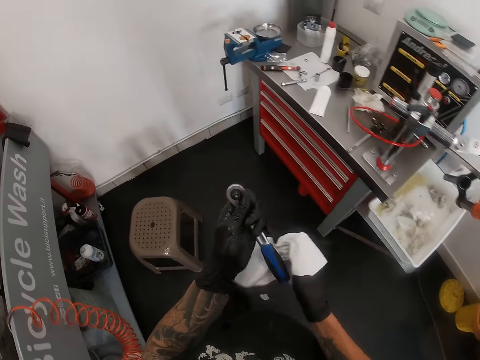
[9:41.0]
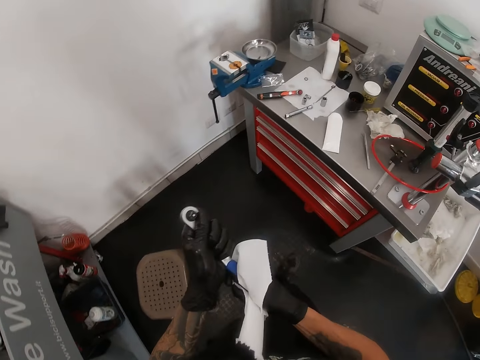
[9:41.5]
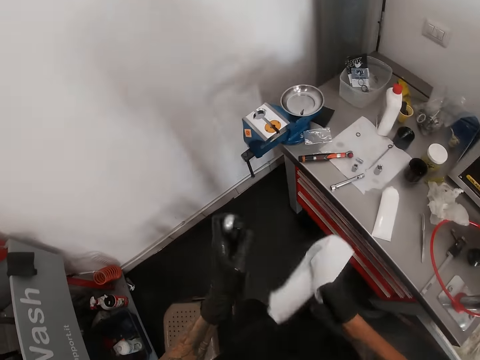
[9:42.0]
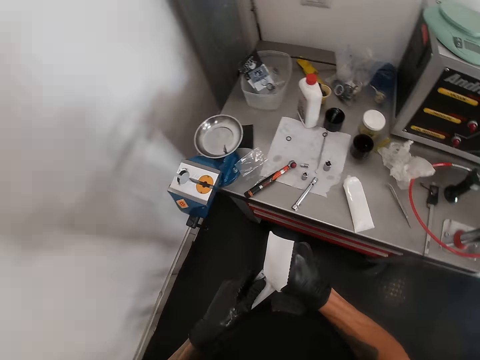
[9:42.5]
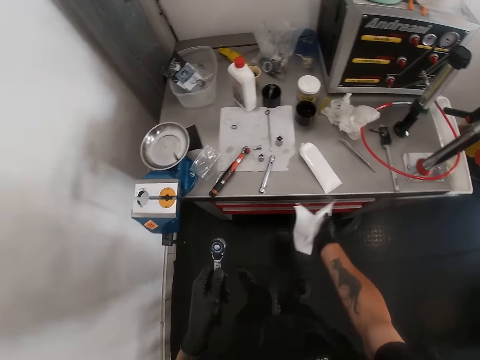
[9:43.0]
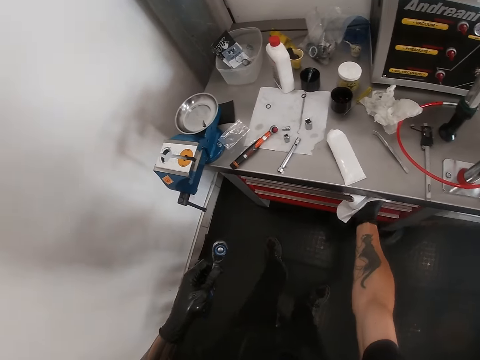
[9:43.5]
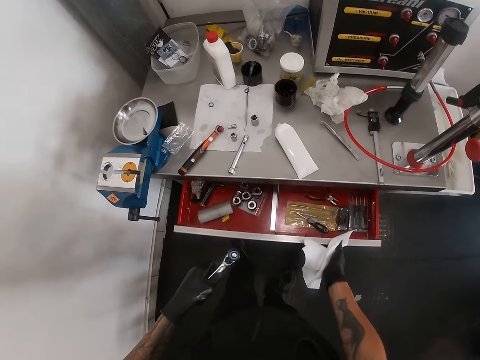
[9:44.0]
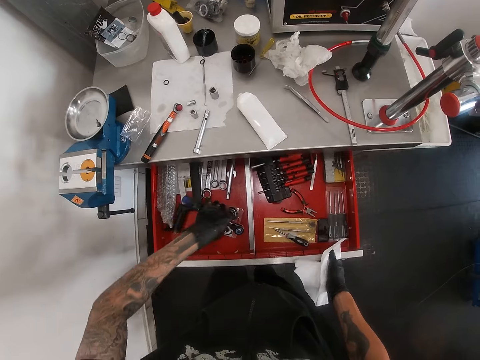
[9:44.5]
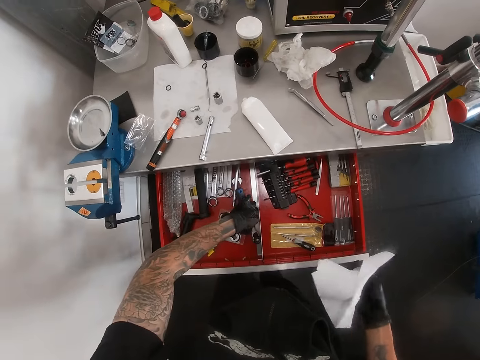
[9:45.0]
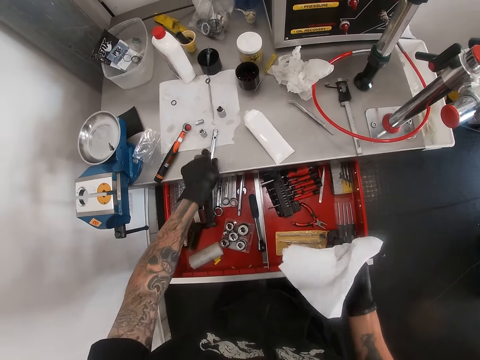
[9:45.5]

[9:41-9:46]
The camera wearer picks the torque wrench from the tissue paper in his right hand with his left hand. He opens a drawer with his right hand. He places the torque wrench in the drawer with his left hand. He picks an allen key from the workbench with his left hand.

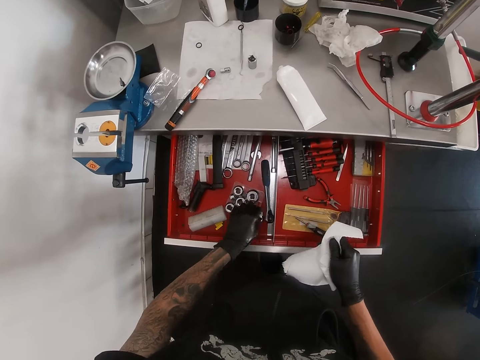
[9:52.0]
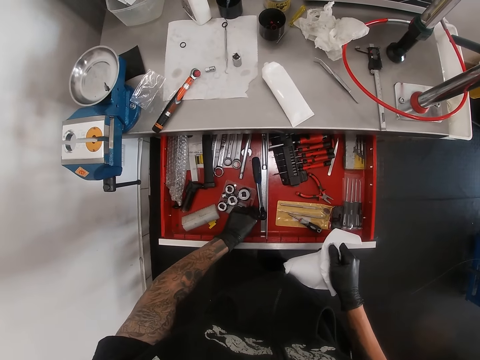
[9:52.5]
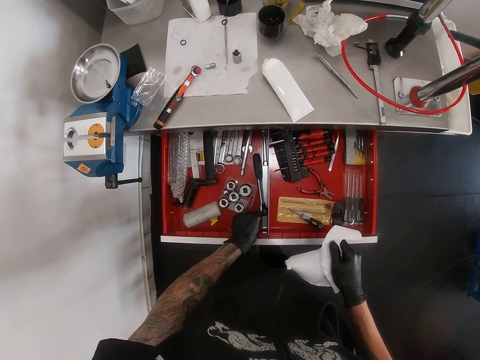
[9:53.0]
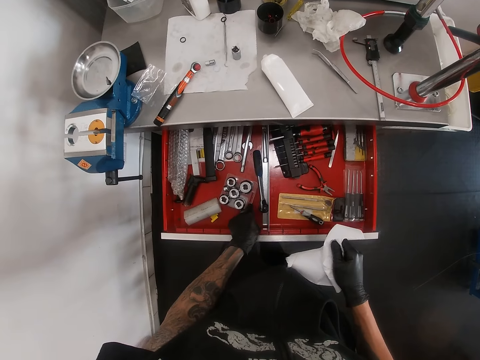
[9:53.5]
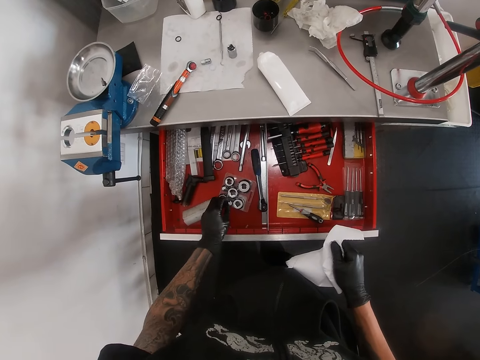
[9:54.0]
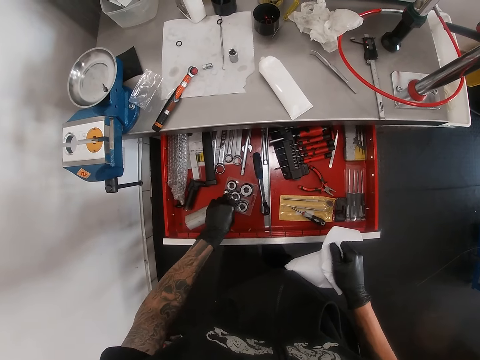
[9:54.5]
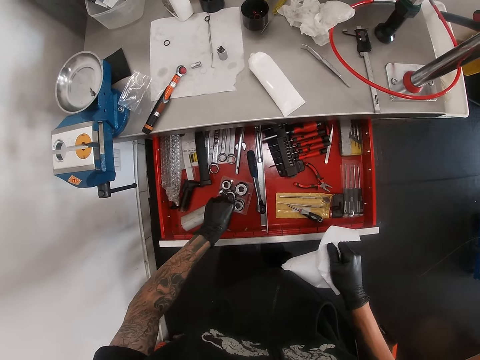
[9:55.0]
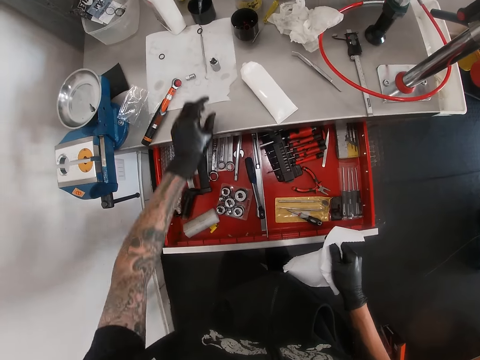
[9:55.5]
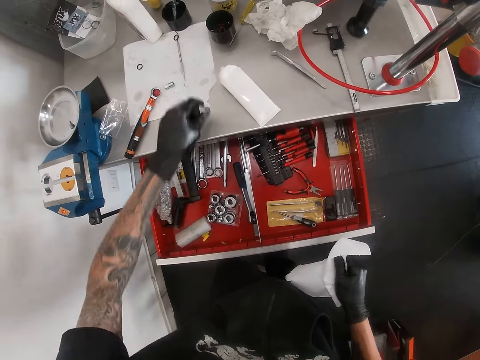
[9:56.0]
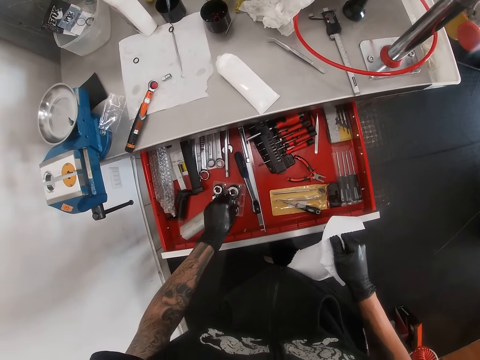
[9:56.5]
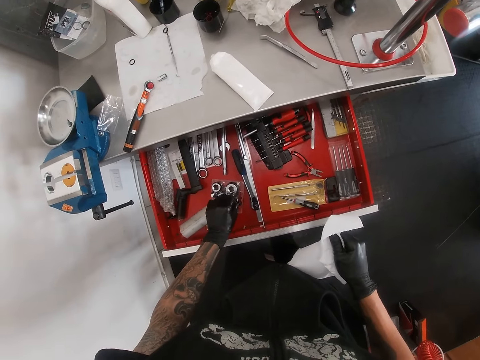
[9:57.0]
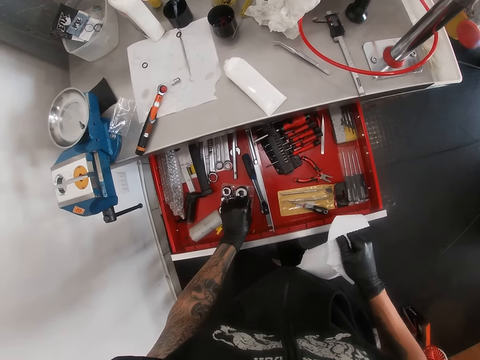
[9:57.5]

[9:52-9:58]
The camera wearer picks the socket from the drawer with his left hand. He places the socket in a socket pack with his left hand. He picks the socket from the workbench with his left hand. He places the socket in the socket pack with his left hand.

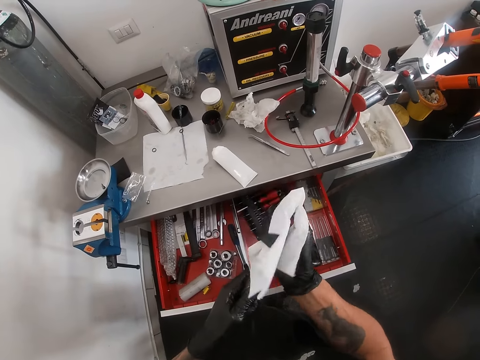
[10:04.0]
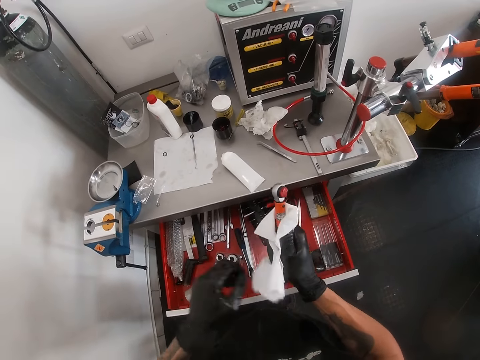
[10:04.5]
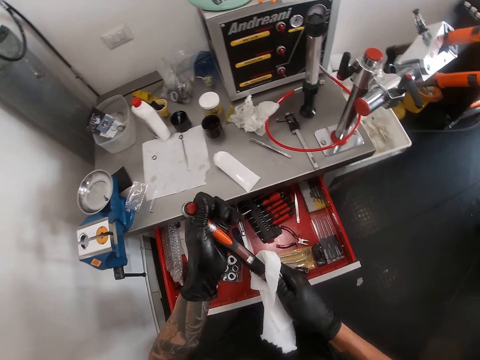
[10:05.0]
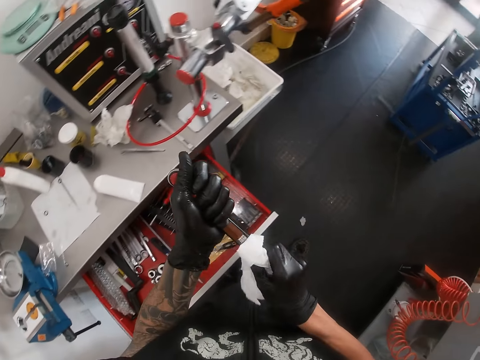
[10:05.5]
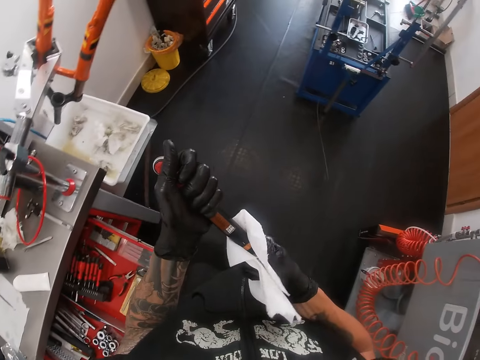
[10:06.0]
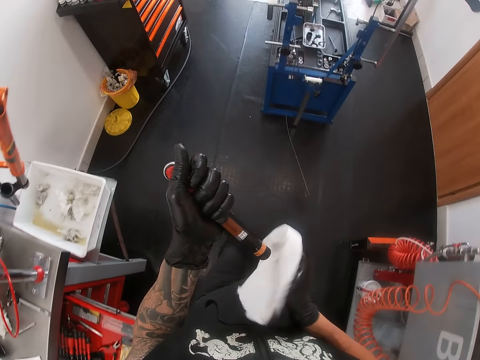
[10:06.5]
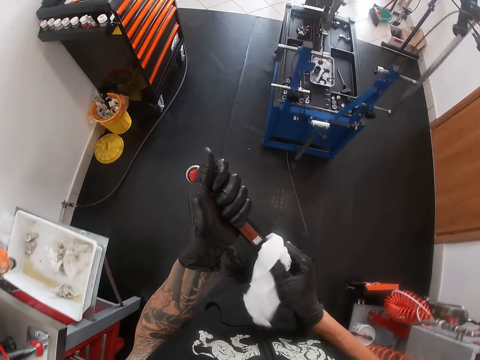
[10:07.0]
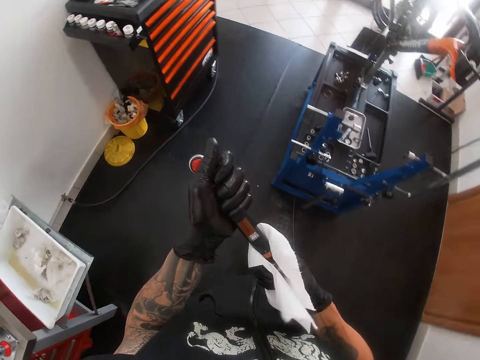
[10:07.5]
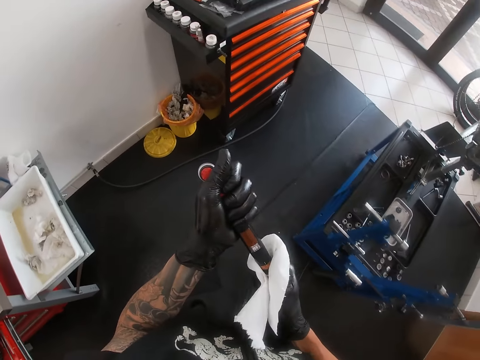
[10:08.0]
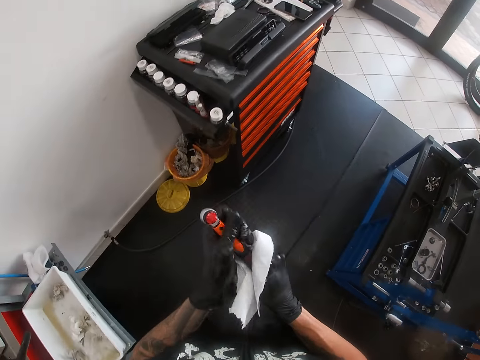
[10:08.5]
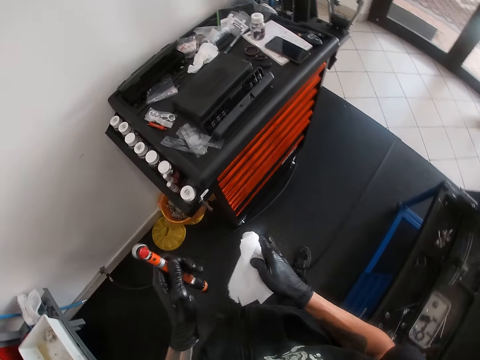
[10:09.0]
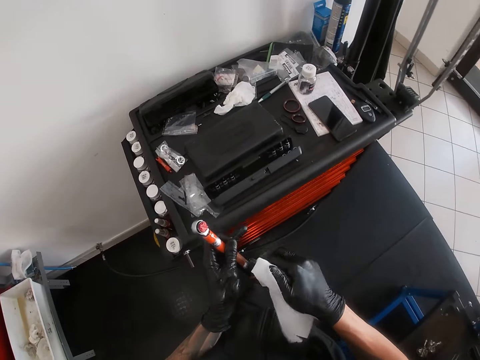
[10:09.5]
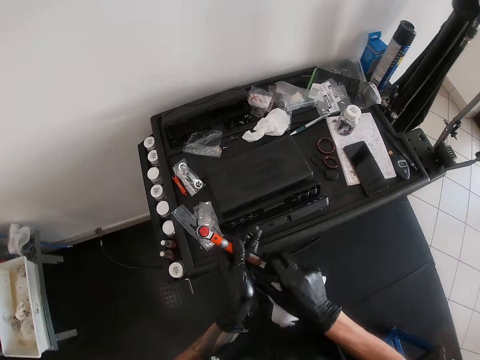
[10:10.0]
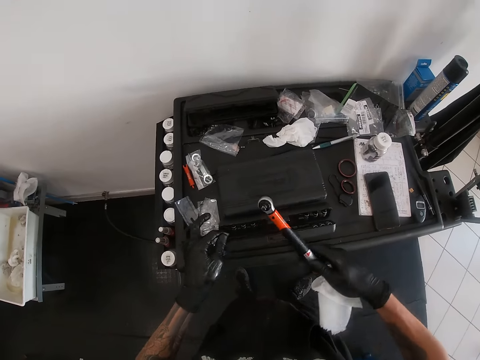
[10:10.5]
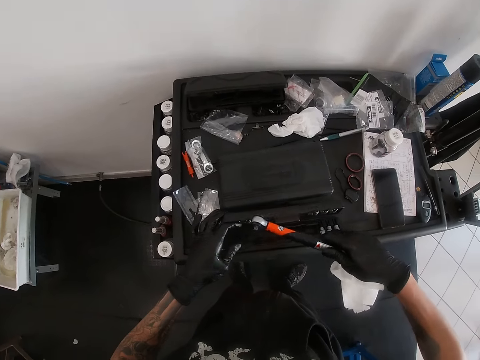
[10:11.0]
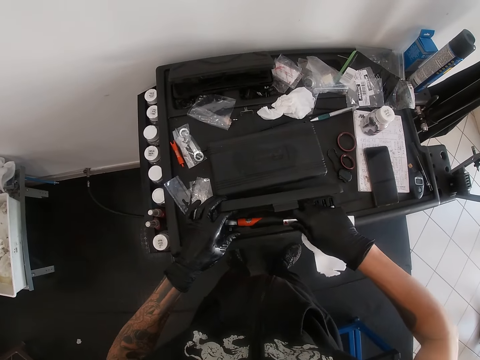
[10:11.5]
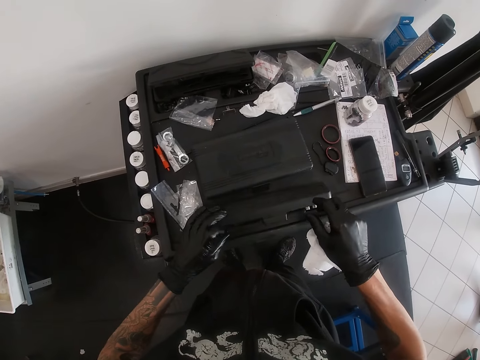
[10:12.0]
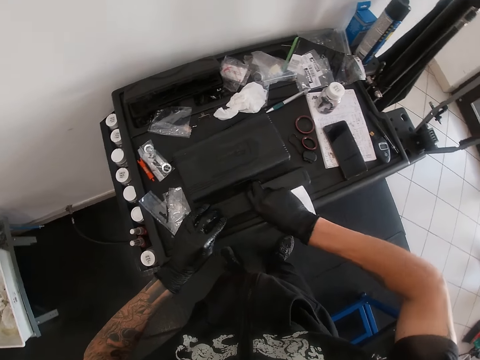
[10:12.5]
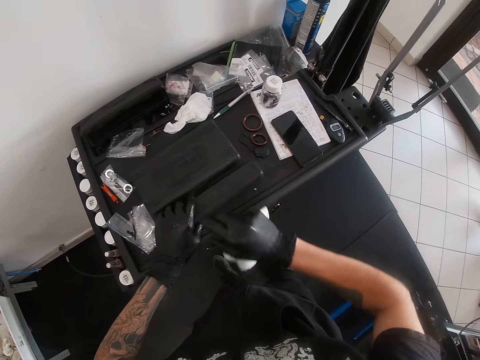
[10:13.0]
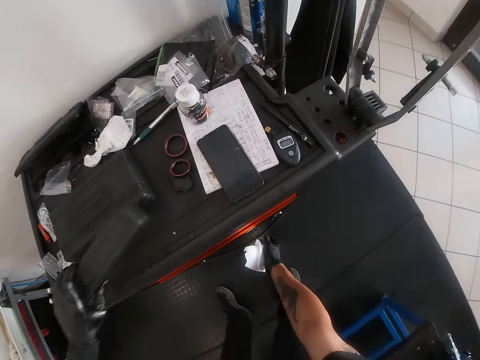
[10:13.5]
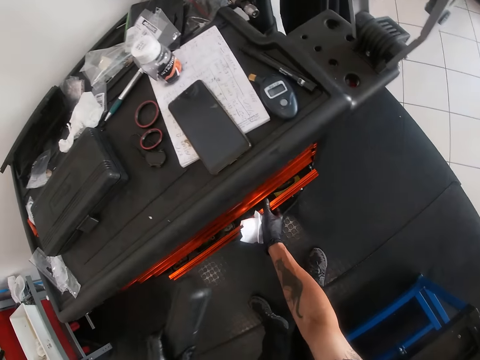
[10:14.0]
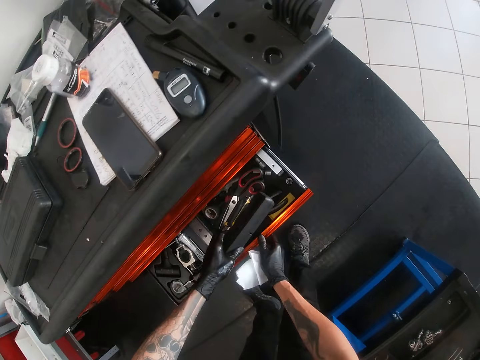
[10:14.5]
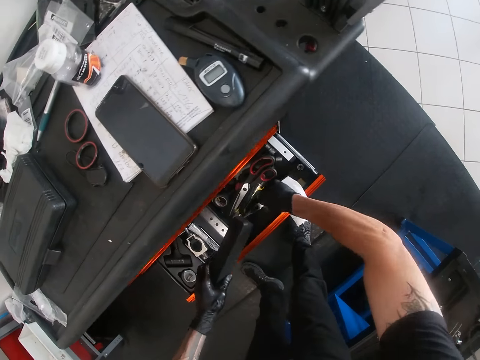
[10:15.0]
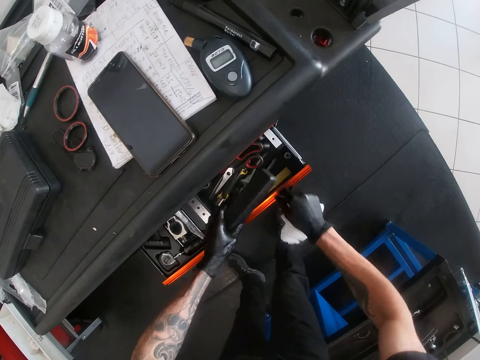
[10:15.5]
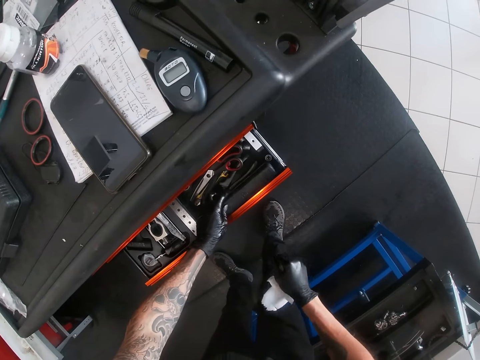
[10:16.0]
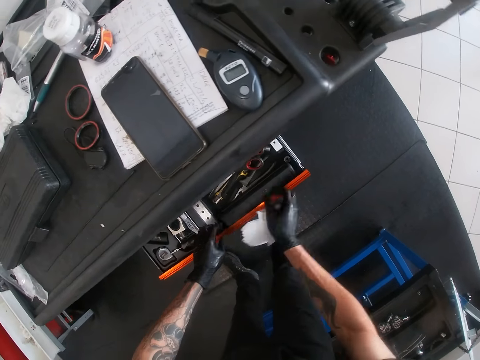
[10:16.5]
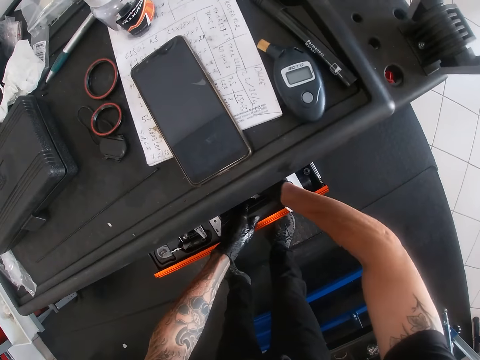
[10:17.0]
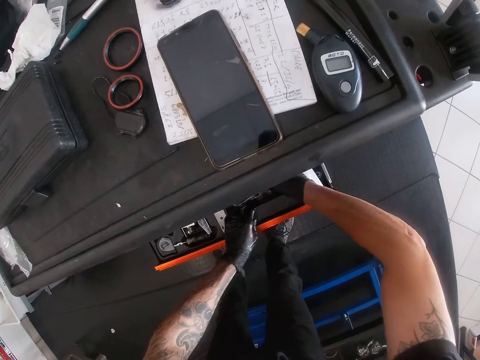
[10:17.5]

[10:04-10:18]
The camera wearer walks to a workbench. He passes the torque wrench from his left hand to his right hand. He holds the torque wrench set with his left hand. He places the torque wrench in the torque wrench set with his right hand. He closes the torque wrench set with both hands. He picks the torque wrench set from the workbench with his left hand. He opens a drawer with his right hand. He moves a plier in the drawer with his right hand. He places the torque wrench set in the drawer with his left hand. He adjusts the torque wrench set in the drawer with both hands.

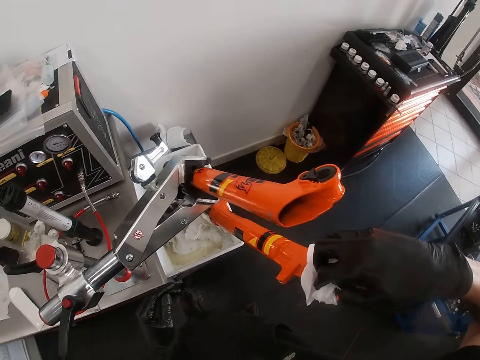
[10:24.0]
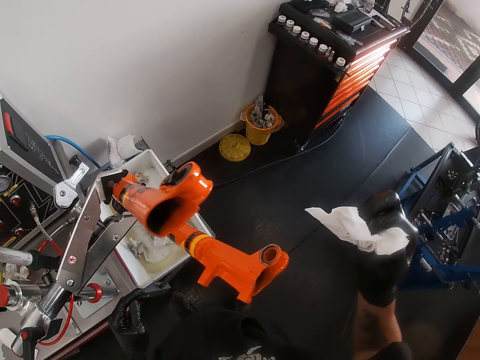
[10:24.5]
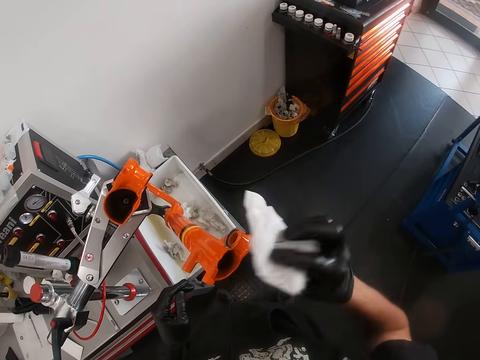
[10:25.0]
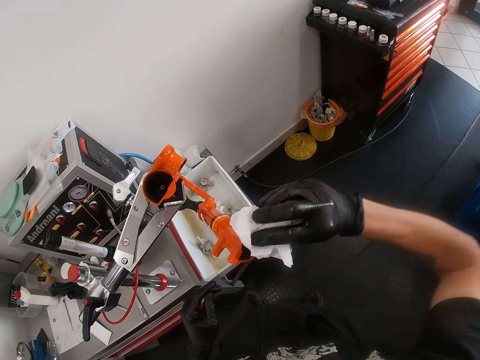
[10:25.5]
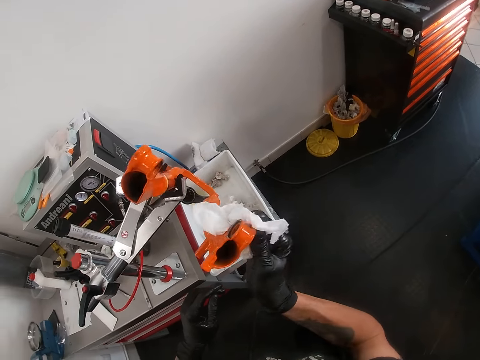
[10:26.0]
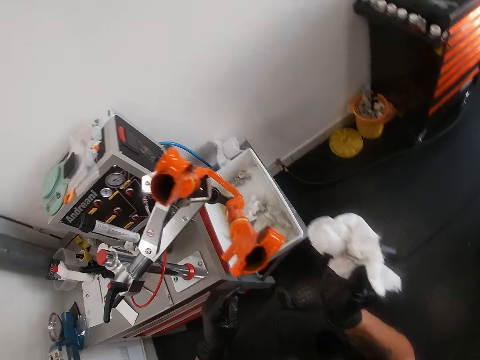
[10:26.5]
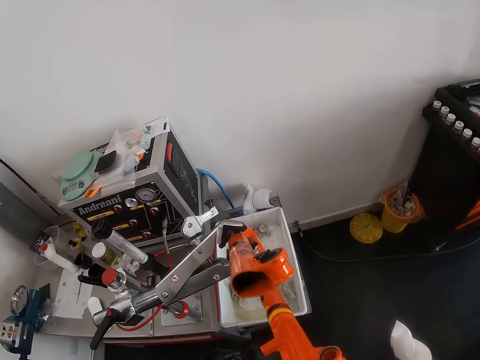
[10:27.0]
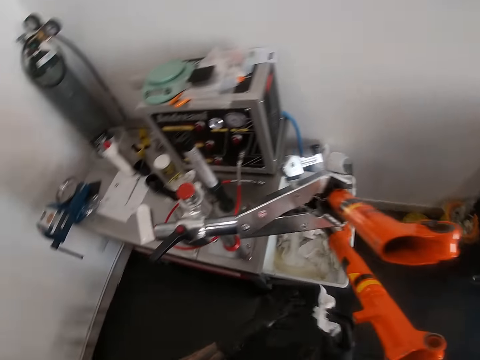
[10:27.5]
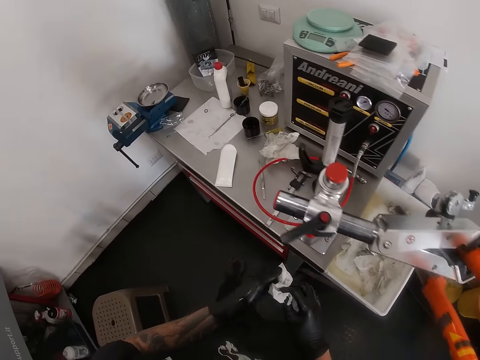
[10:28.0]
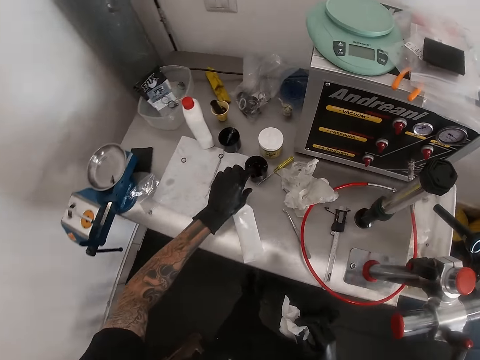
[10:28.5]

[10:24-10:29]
The camera wearer wipes the stand with a paper towel. He picks an air chamber from a plastic container on the table with his right hand.
